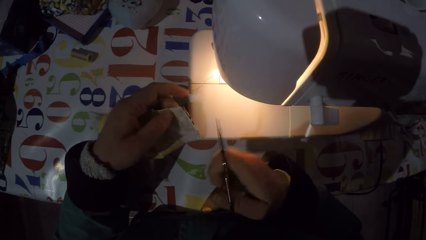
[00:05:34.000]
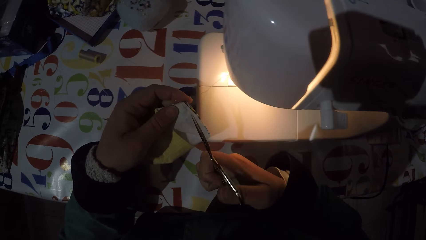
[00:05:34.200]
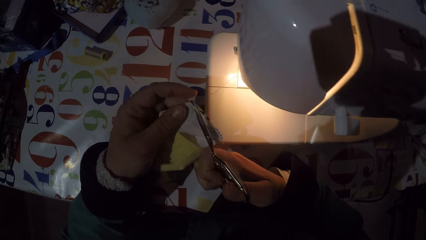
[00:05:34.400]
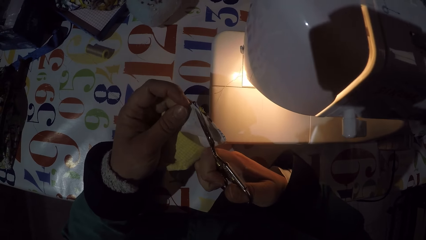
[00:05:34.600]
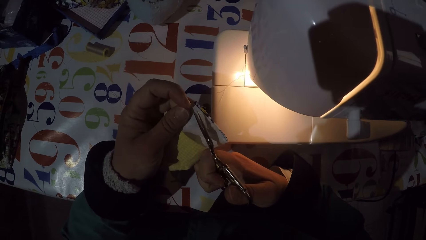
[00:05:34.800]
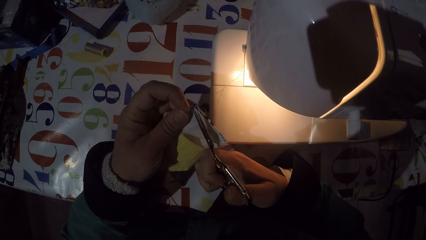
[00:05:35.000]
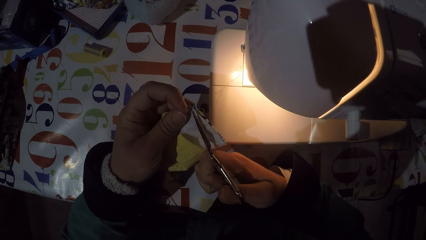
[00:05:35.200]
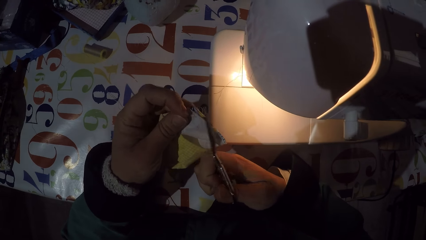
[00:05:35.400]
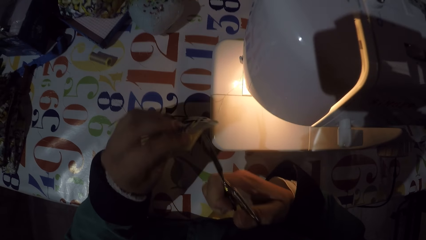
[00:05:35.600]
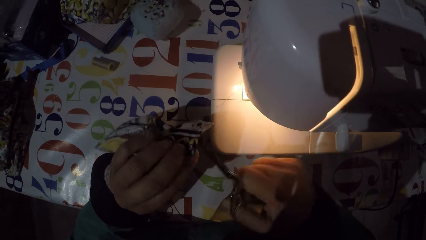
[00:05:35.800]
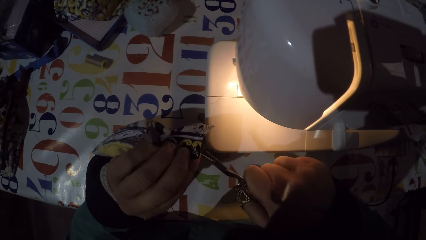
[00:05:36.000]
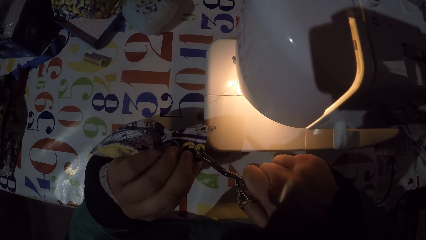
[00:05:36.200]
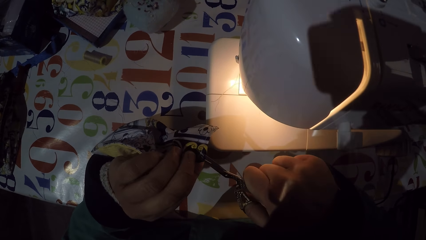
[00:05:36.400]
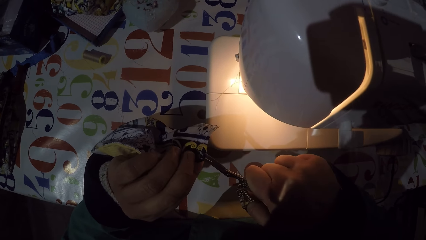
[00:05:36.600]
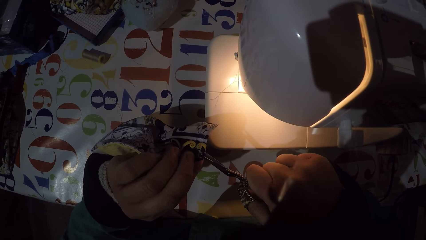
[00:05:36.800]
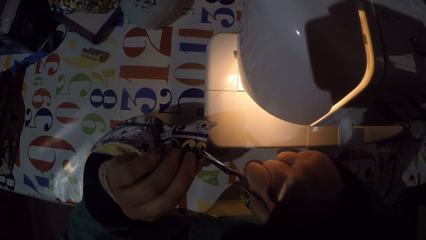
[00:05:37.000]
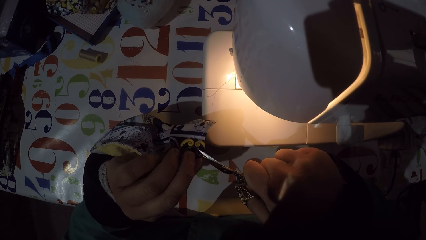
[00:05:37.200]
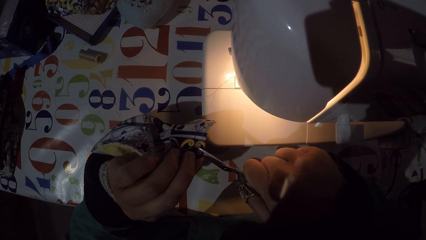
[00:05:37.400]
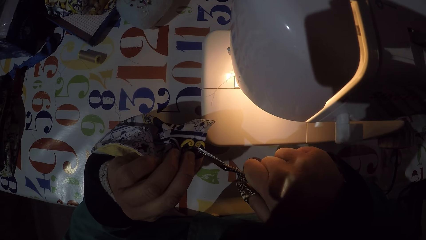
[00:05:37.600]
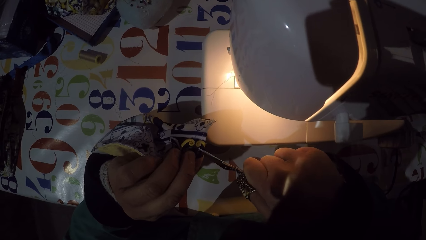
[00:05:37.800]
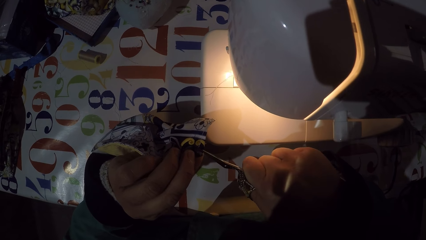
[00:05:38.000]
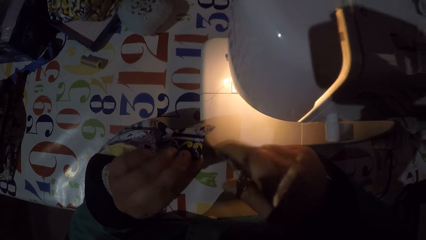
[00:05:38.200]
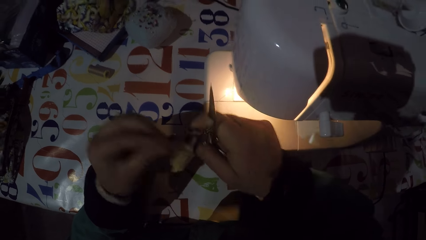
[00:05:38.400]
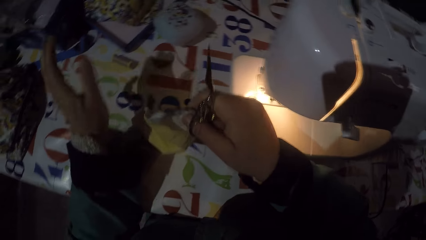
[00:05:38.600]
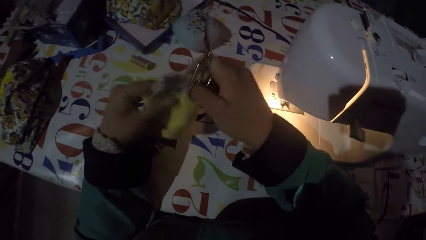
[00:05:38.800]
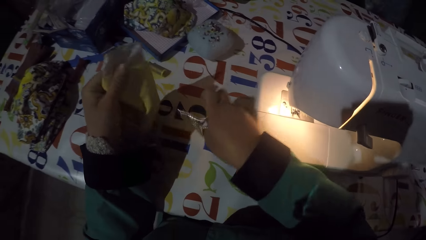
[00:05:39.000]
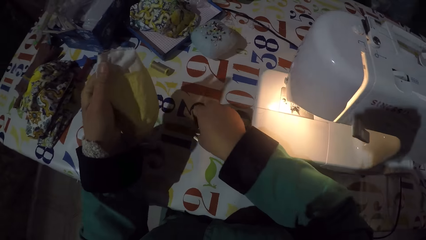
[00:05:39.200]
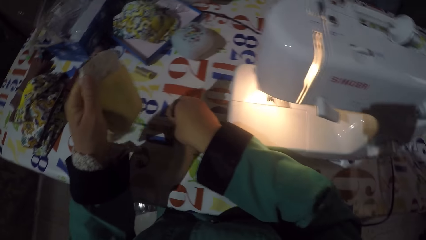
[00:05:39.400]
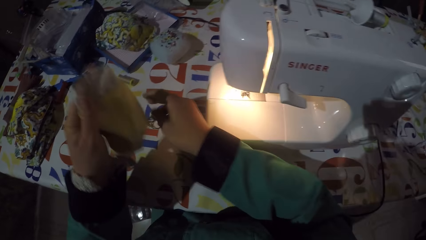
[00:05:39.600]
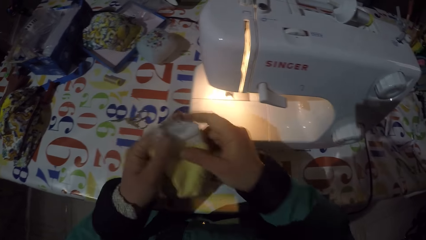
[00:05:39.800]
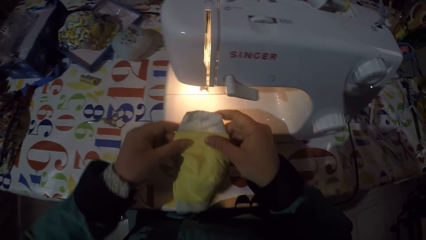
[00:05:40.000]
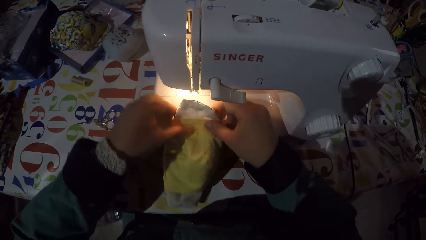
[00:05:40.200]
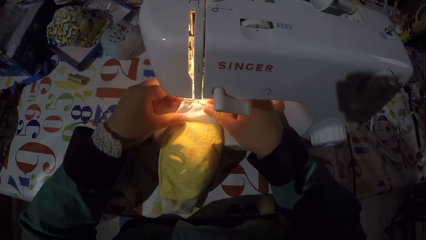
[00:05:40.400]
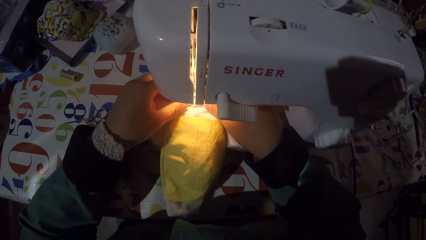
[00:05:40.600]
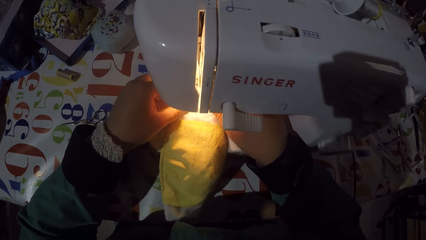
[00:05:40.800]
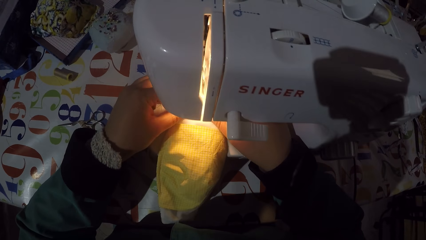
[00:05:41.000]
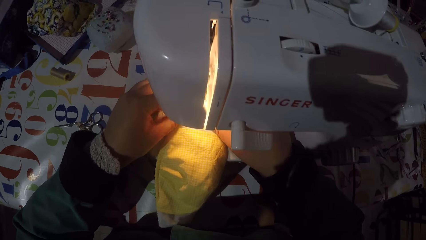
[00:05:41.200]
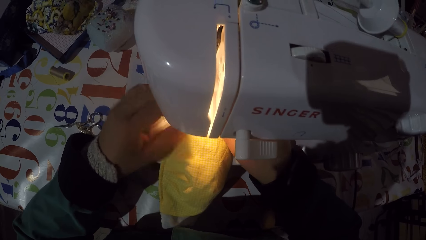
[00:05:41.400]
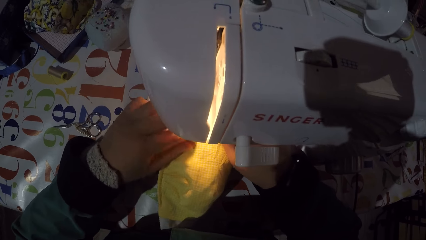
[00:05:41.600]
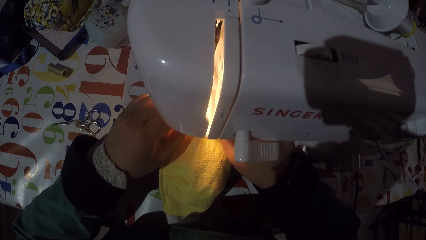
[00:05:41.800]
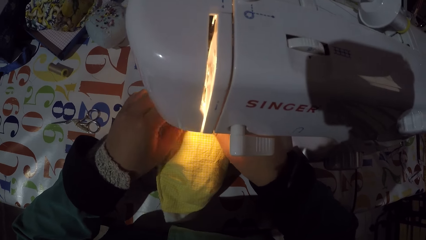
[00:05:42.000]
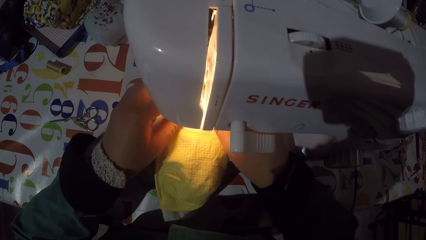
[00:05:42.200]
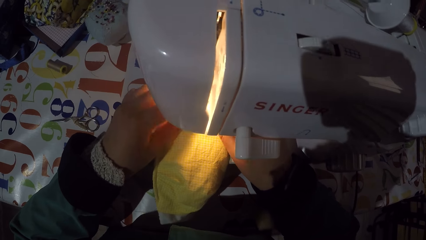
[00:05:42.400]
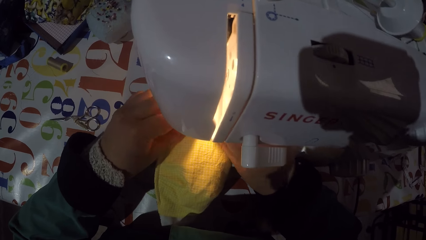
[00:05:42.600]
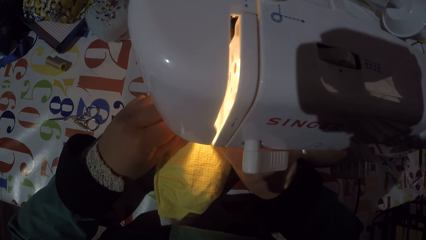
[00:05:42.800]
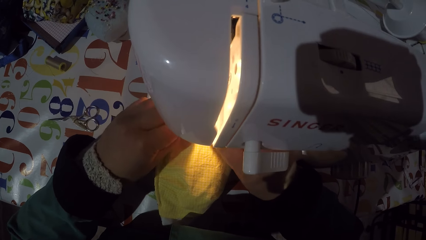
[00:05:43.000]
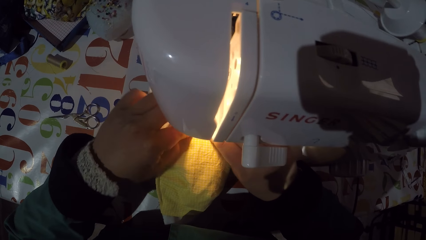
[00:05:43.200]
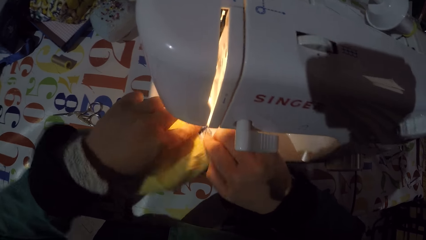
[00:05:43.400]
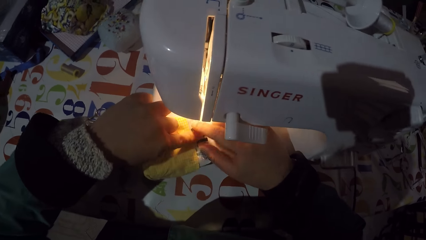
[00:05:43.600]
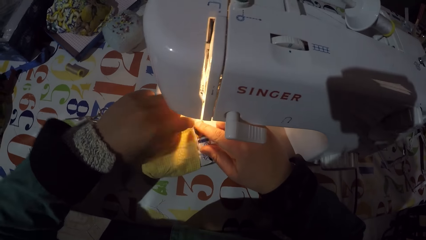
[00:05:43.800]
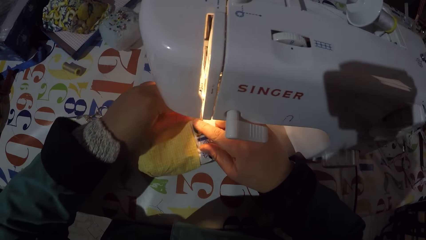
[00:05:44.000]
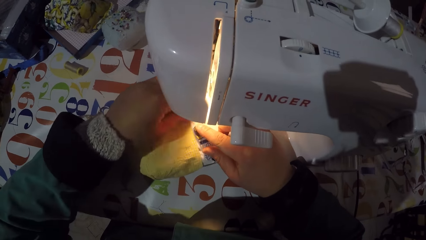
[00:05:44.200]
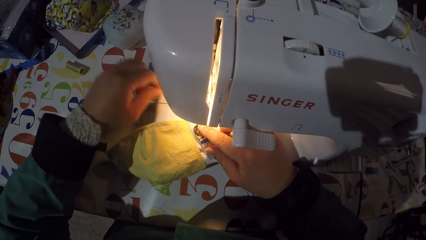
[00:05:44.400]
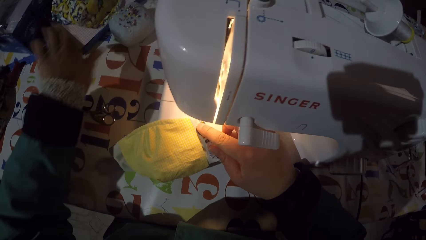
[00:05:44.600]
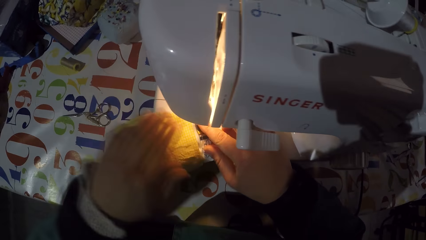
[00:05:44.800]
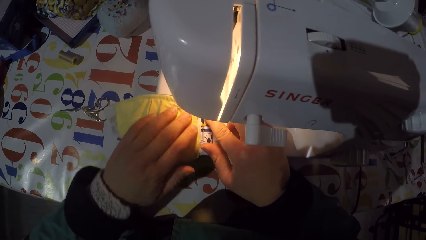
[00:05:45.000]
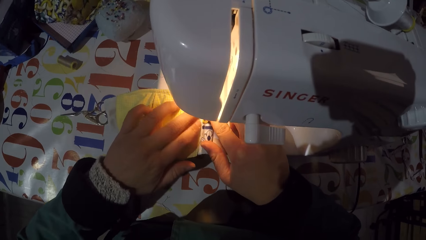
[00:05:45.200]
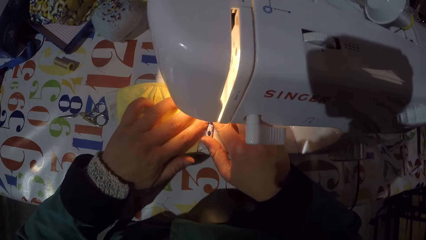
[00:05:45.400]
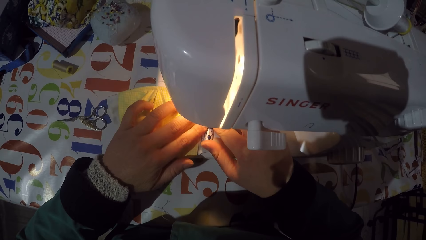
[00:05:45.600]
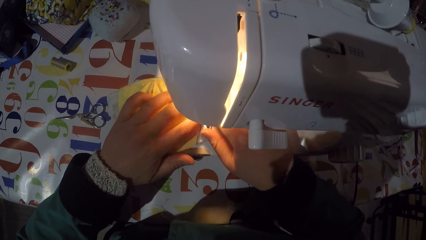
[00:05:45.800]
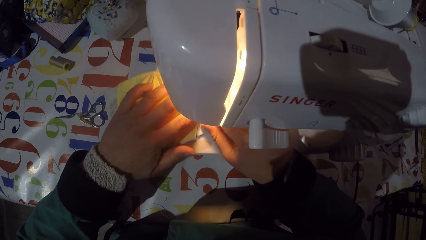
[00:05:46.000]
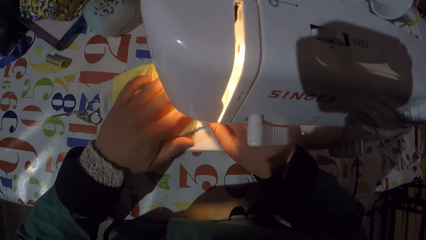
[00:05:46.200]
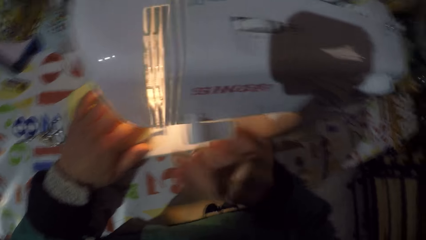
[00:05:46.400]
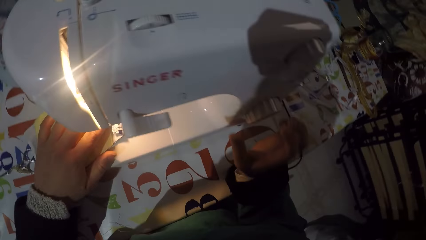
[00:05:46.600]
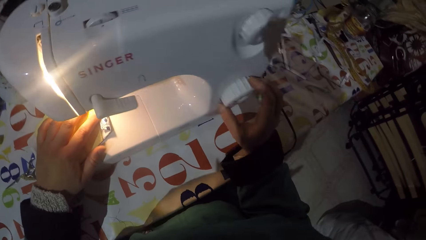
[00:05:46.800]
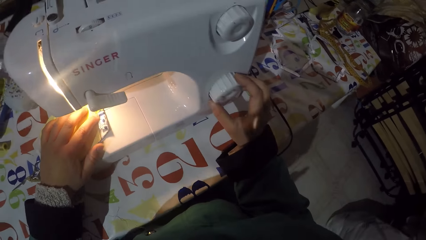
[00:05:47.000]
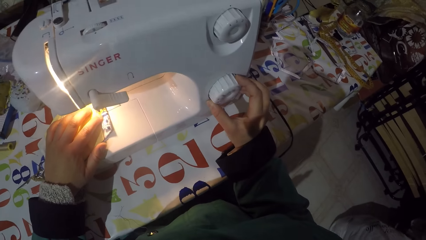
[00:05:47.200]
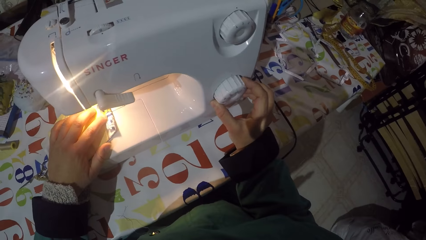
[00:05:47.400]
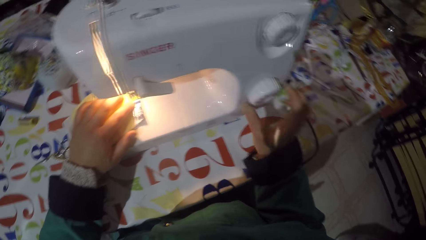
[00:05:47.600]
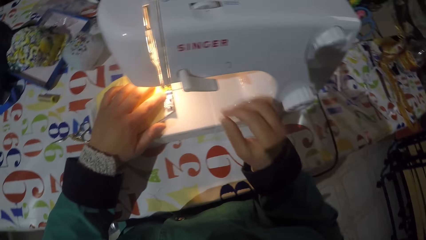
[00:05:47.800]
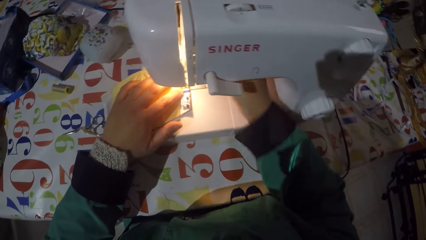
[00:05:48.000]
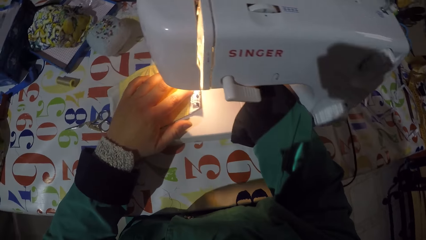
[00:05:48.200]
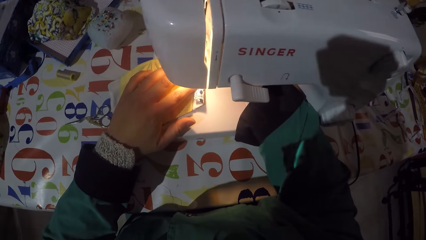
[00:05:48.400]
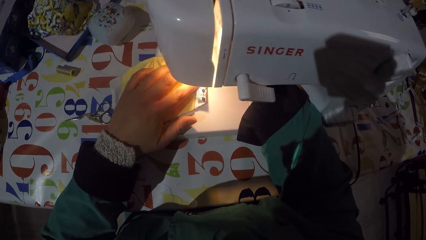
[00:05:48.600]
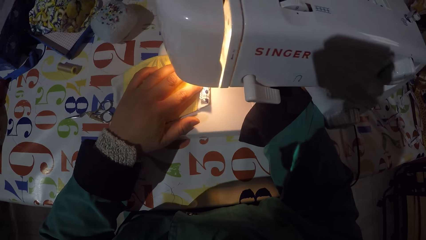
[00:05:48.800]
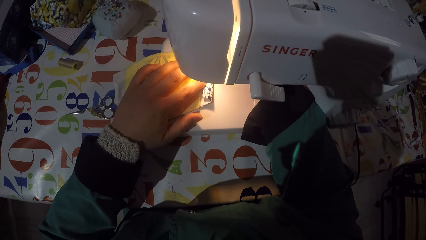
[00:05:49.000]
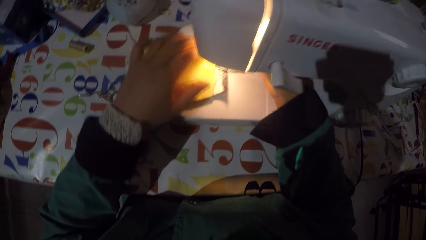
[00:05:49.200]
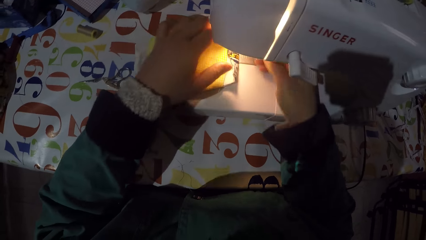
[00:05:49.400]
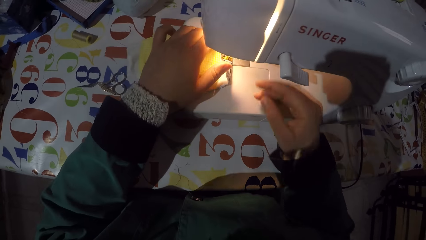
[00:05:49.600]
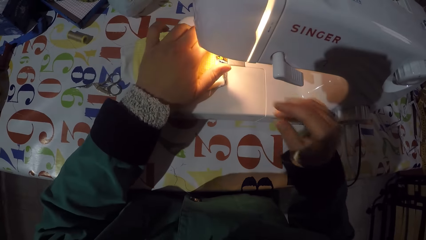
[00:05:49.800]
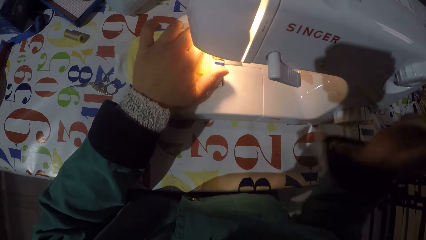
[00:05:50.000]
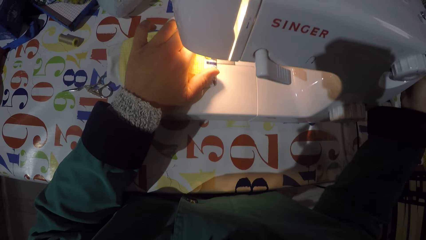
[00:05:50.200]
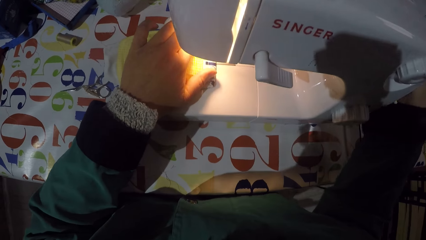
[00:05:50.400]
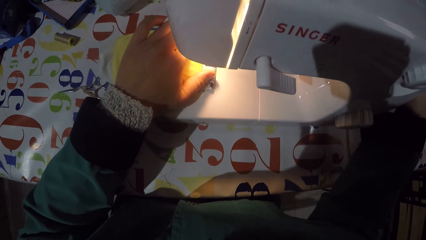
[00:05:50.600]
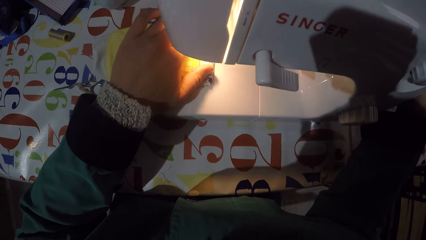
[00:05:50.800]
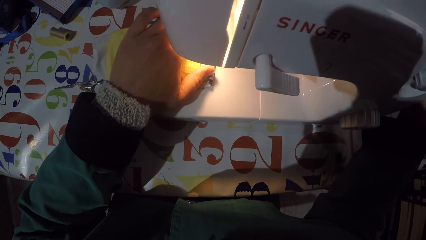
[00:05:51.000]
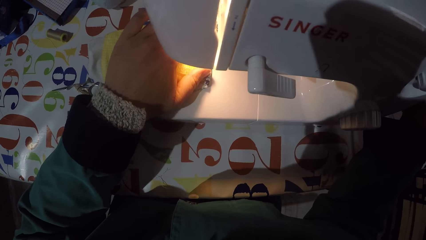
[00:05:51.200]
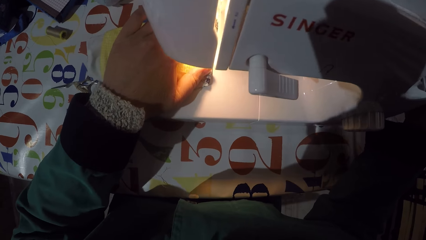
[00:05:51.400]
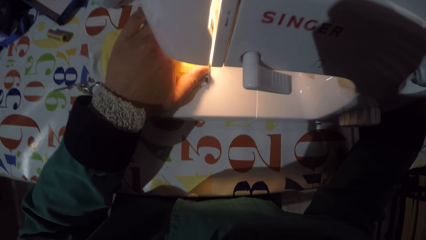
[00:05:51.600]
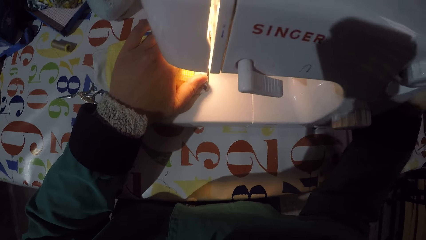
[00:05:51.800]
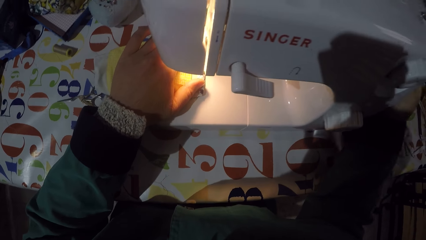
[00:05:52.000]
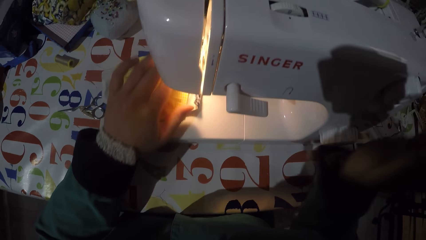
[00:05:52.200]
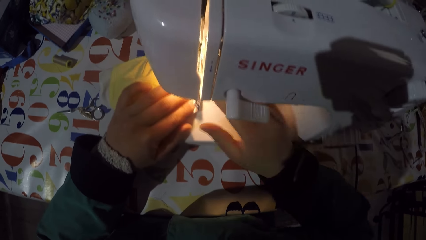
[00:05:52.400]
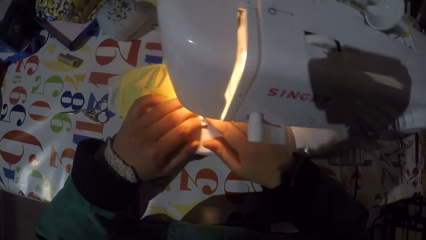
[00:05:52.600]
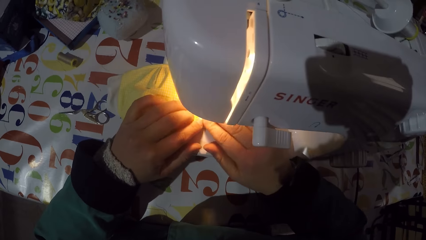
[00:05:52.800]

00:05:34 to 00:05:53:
The camera wearer puts the scissors on the table. They hold a piece of cloth or mask. They put the mask in a sewing machine. They fold the edge of the piece of cloth. They push the mask underneath a needle. They adjust a stitch selector. They align the piece of cloth on the sewing machine. They adjust a balance wheel. They sew the piece of cloth with the sewing machine.
